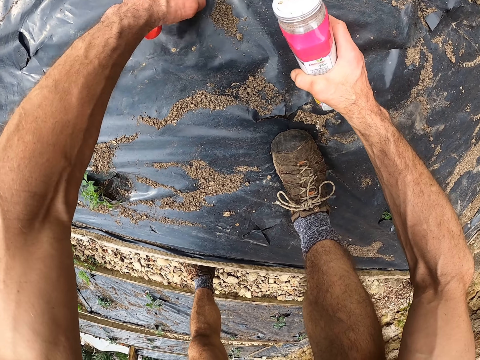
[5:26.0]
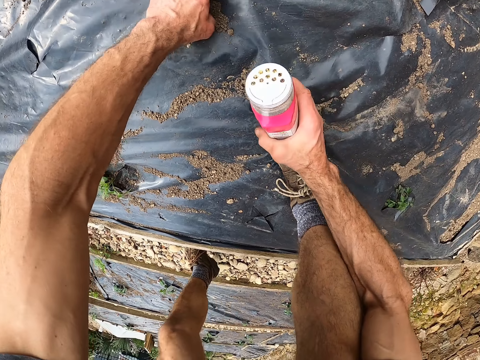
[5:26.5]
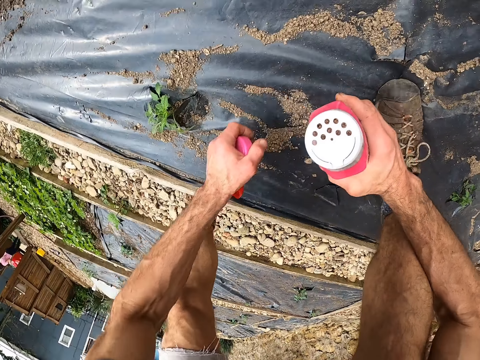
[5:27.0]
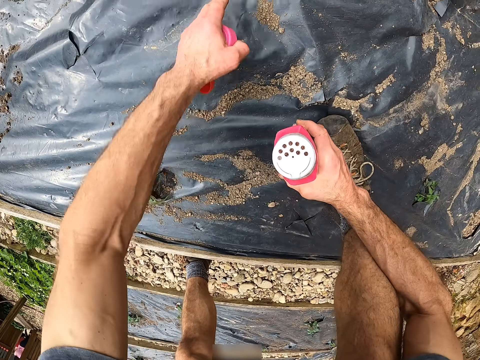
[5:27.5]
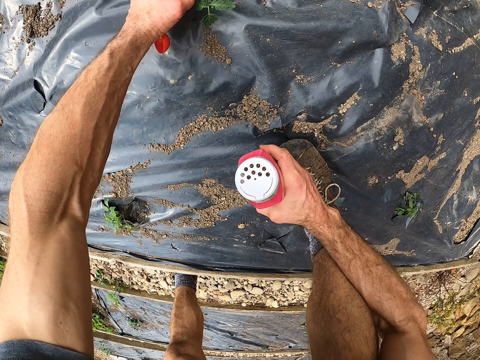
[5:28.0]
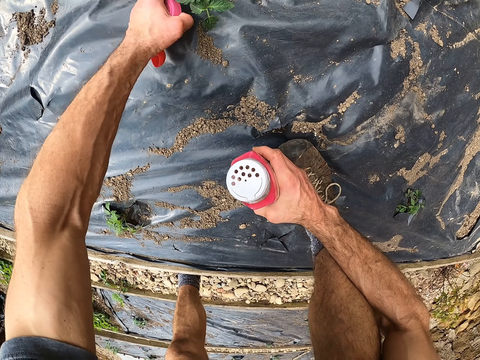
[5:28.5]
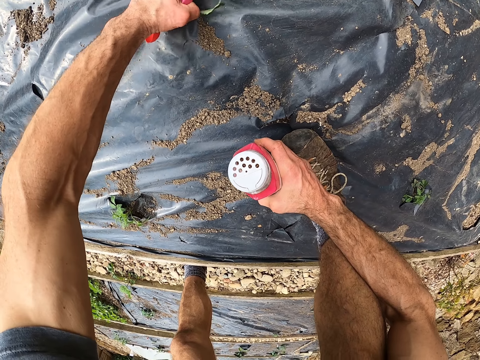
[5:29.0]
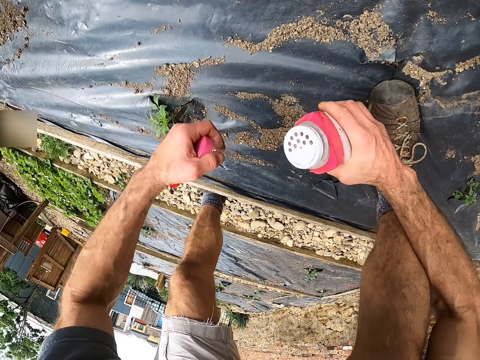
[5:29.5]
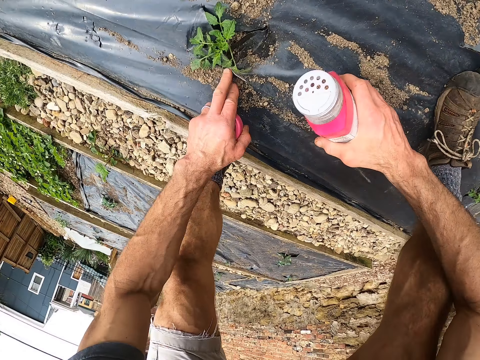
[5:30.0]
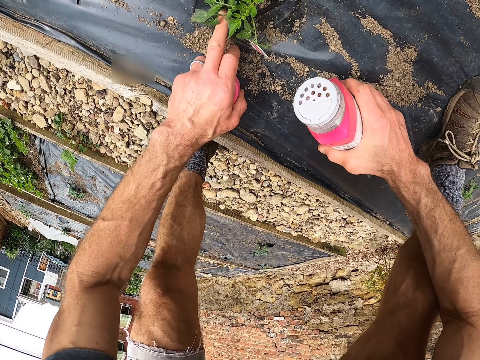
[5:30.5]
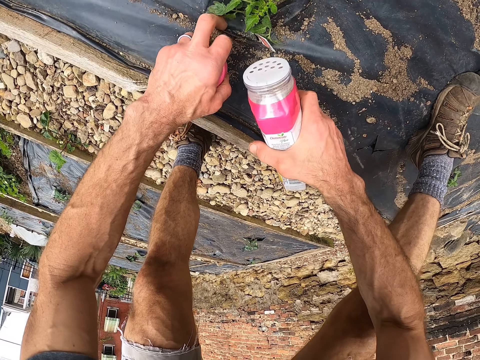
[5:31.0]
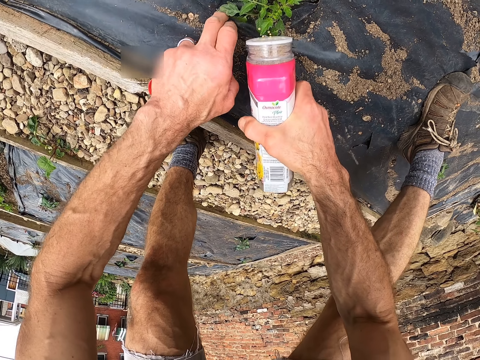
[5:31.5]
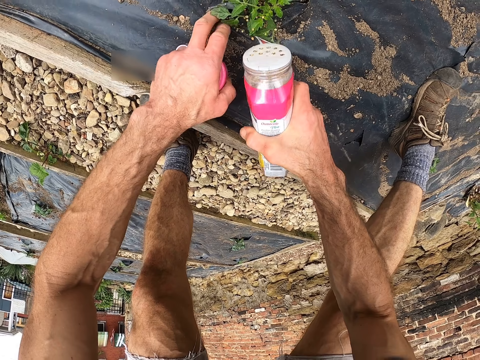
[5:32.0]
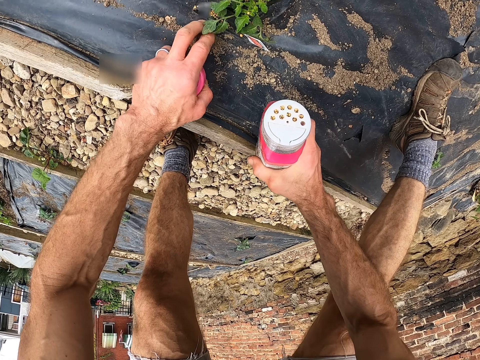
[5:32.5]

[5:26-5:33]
The camera wearer pulls the polythene beside a plant in the nursery bed. He sprinkles the fertilizer on the plant. He dusts the polythene with his left hand.

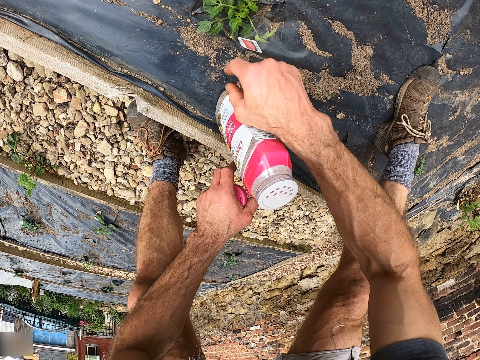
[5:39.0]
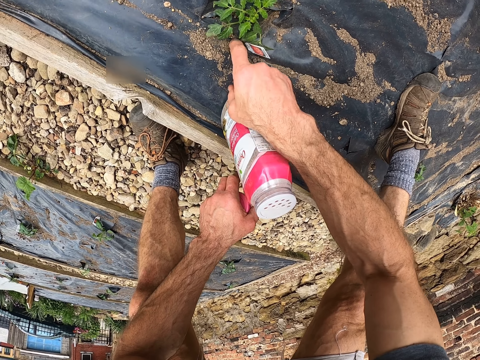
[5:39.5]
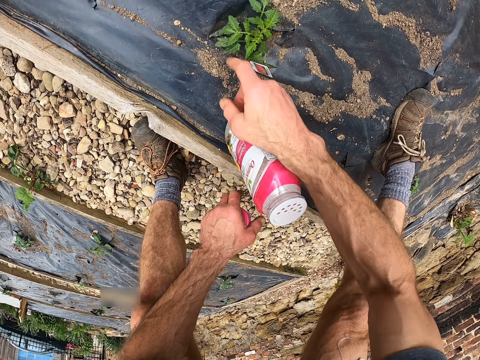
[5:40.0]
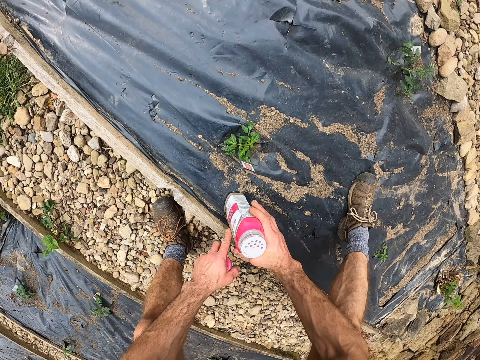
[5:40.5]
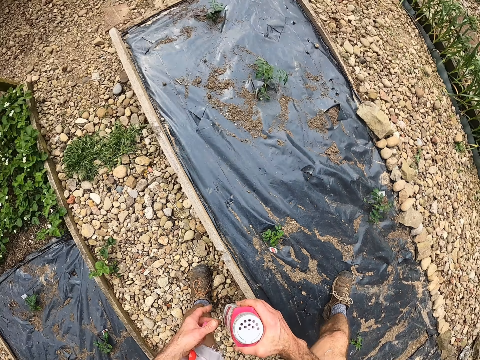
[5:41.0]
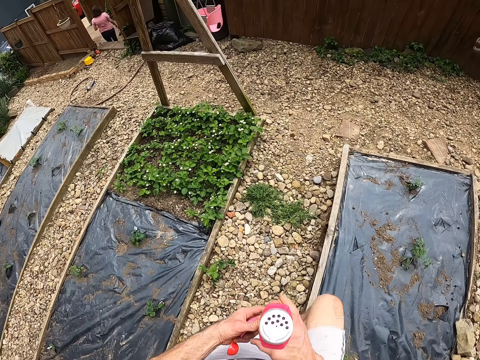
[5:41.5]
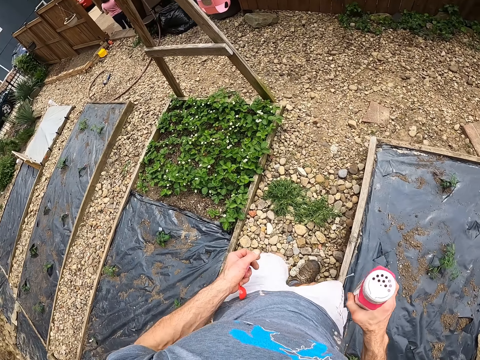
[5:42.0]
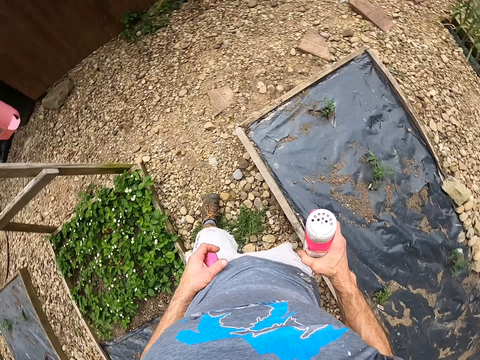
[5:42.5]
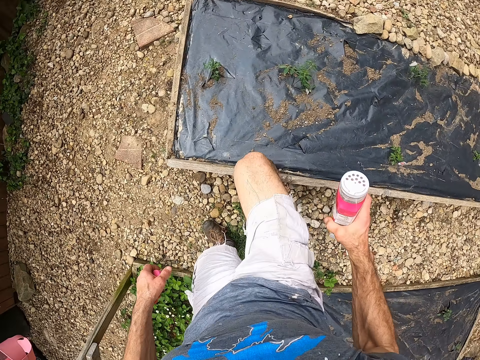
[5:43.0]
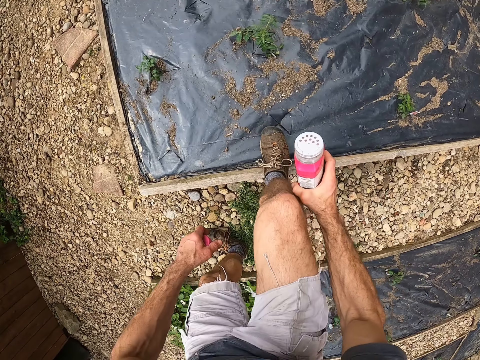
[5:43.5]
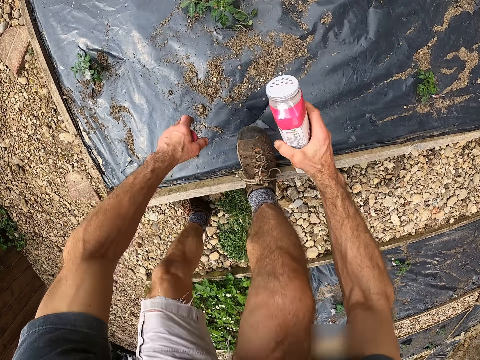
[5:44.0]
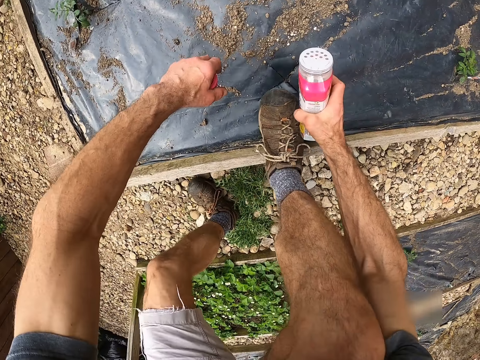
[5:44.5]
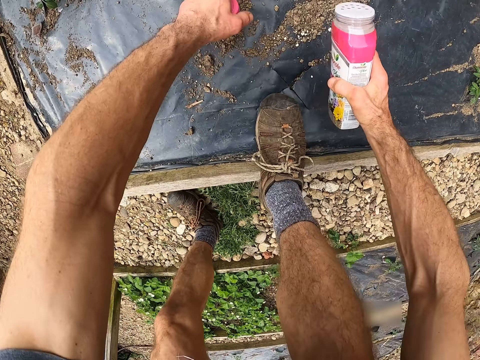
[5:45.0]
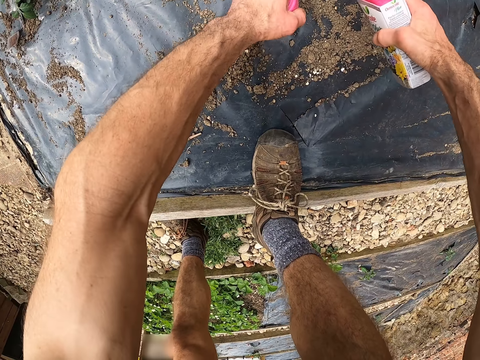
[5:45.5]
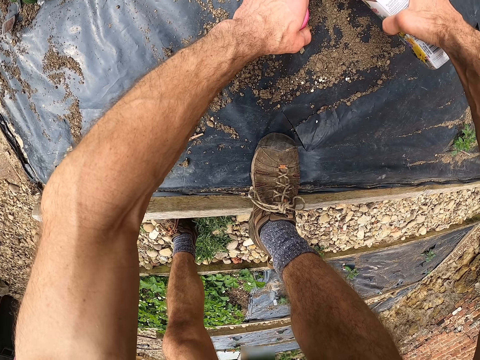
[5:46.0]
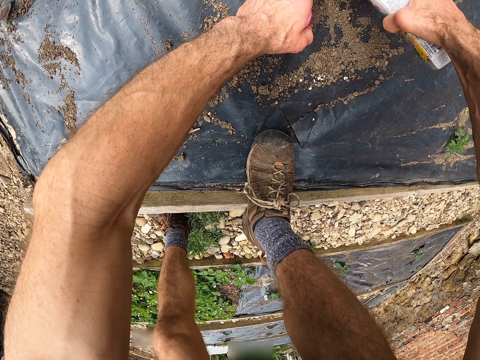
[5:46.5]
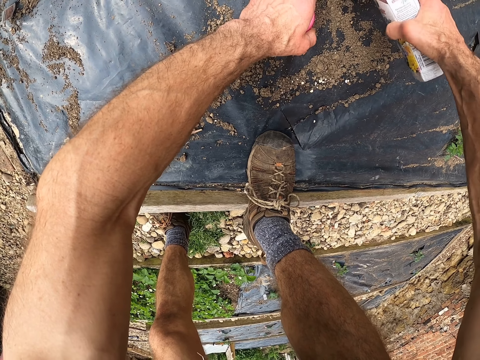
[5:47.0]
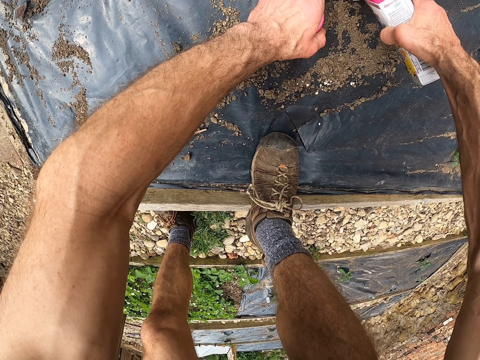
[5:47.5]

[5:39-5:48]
The camera wearer takes the fertilizer from the nursery bed. They walk around the backyard. They sprinkle the fertilizer on another plant on the nursery bed.

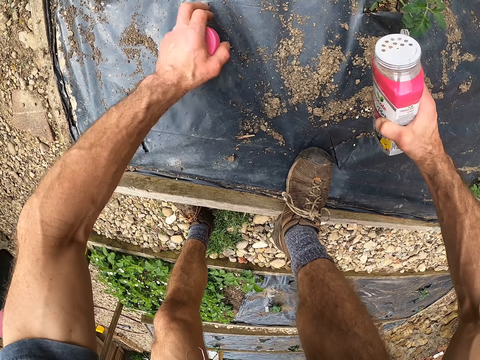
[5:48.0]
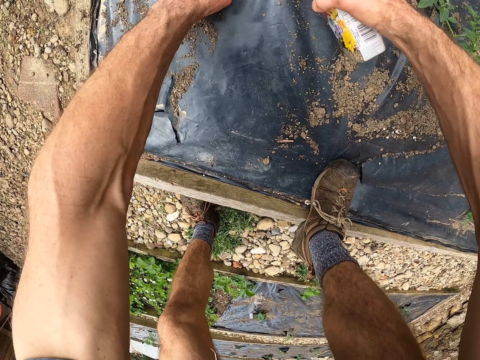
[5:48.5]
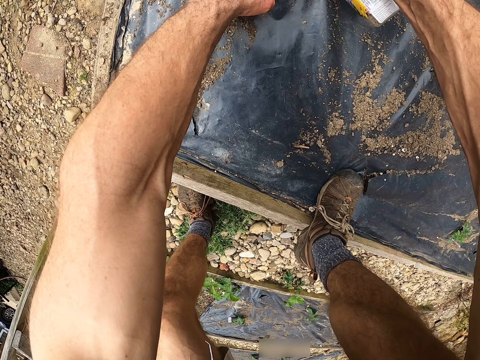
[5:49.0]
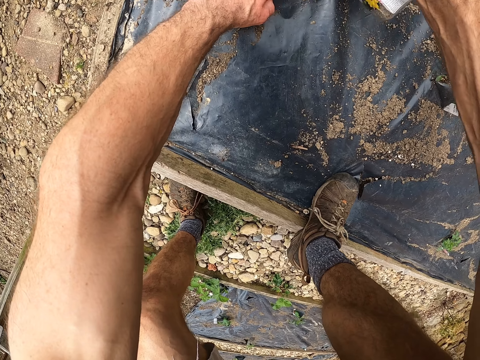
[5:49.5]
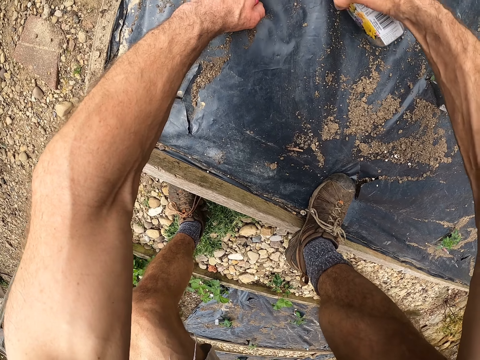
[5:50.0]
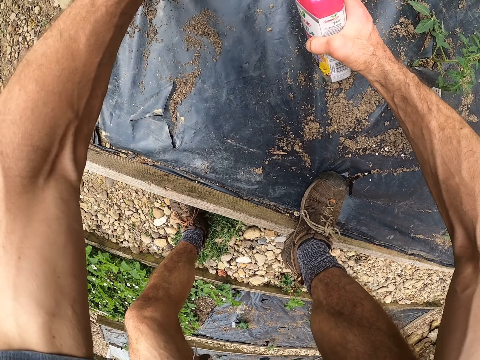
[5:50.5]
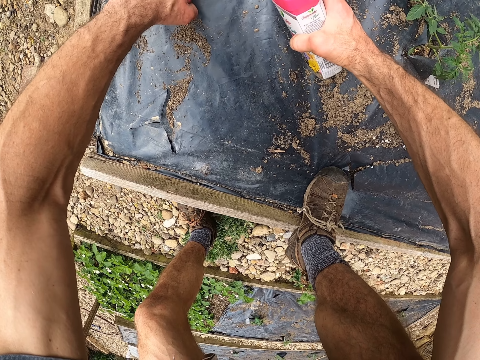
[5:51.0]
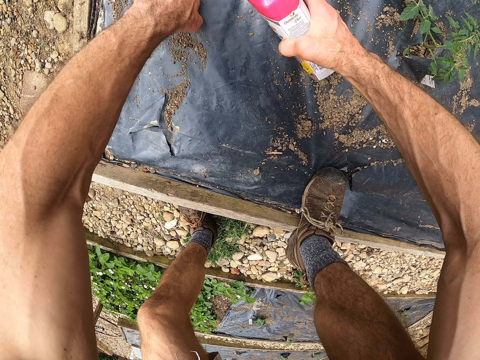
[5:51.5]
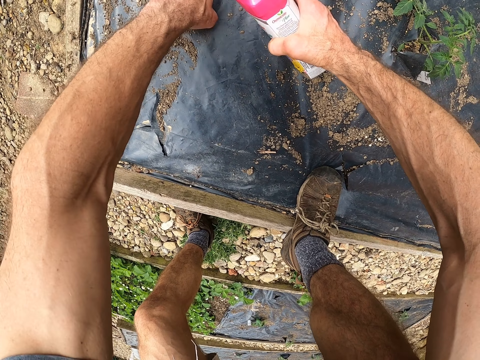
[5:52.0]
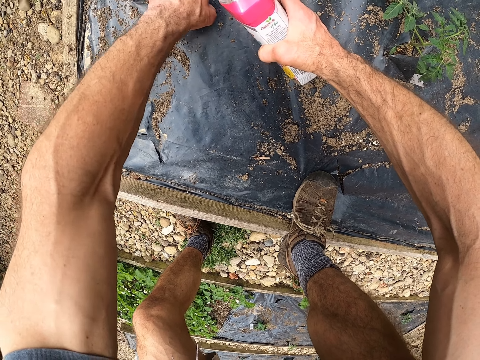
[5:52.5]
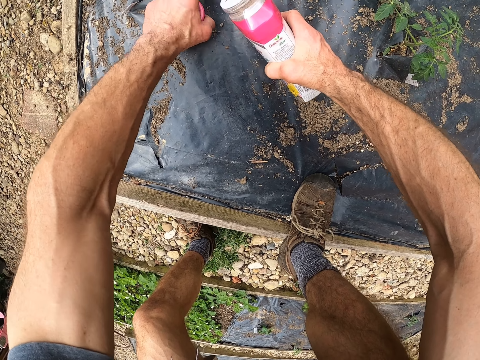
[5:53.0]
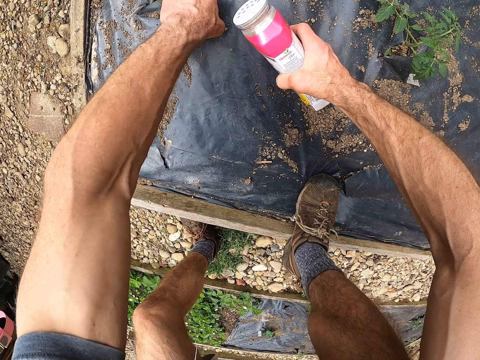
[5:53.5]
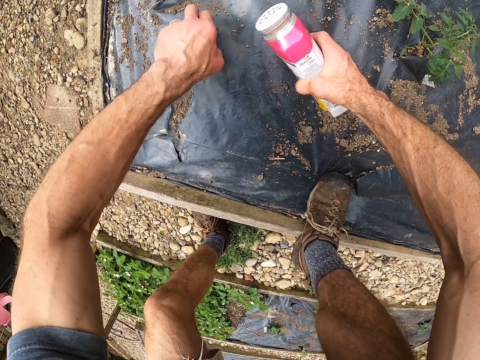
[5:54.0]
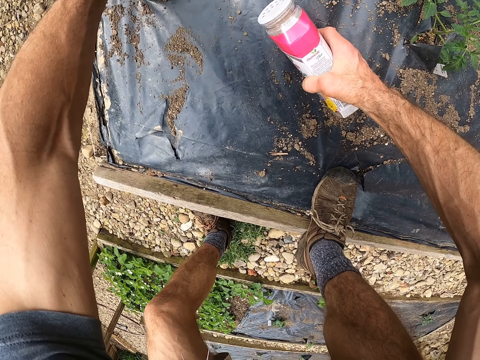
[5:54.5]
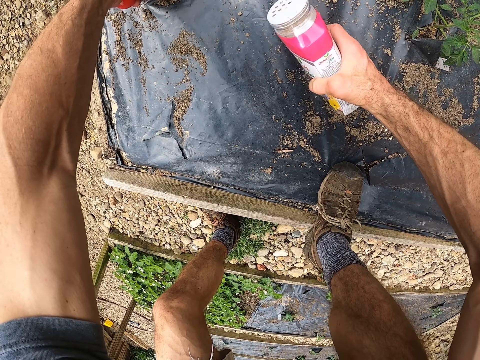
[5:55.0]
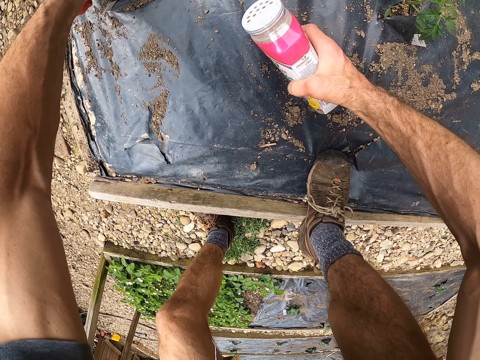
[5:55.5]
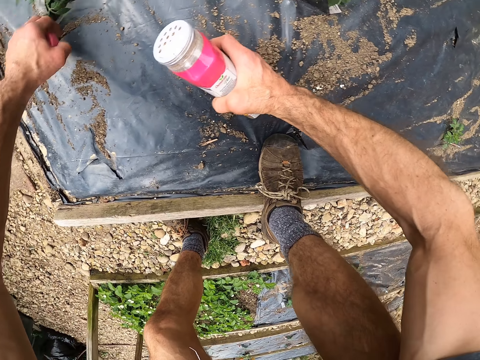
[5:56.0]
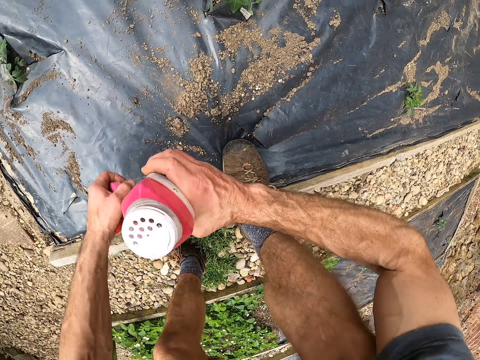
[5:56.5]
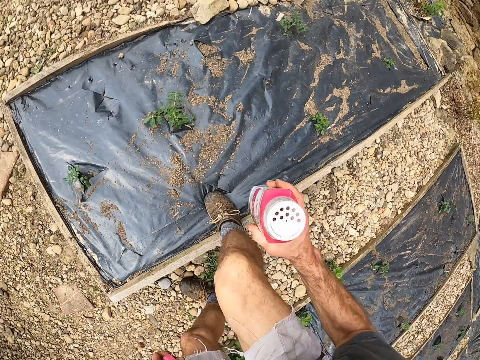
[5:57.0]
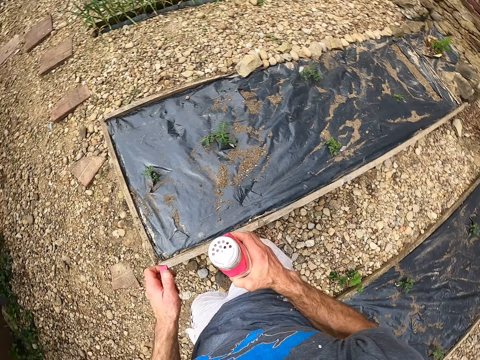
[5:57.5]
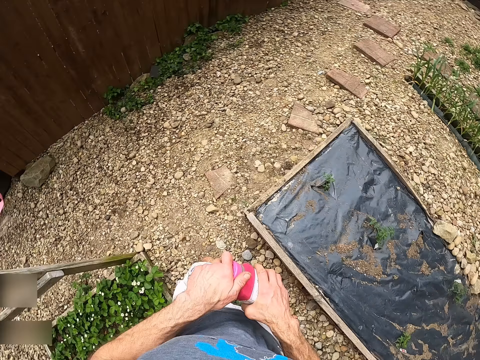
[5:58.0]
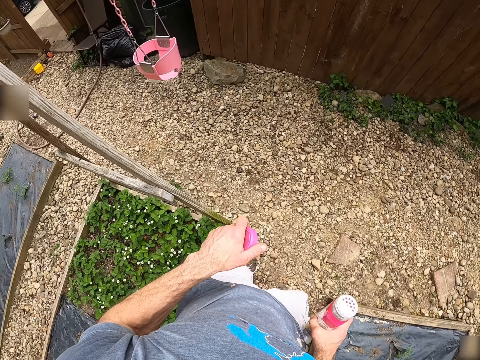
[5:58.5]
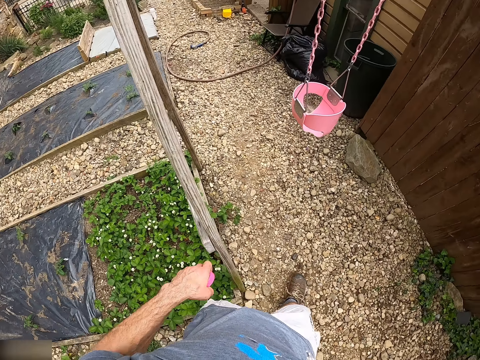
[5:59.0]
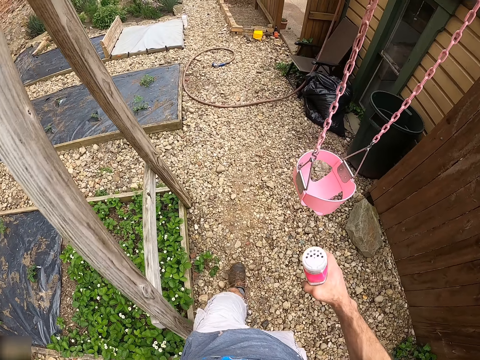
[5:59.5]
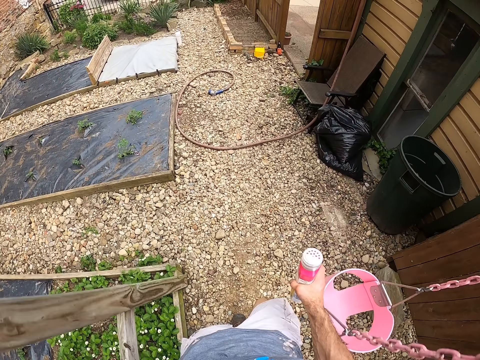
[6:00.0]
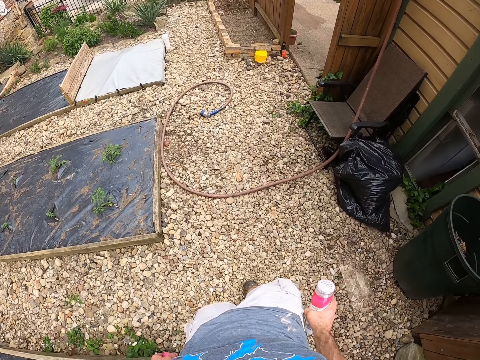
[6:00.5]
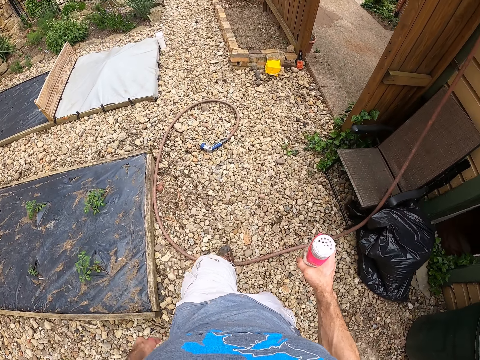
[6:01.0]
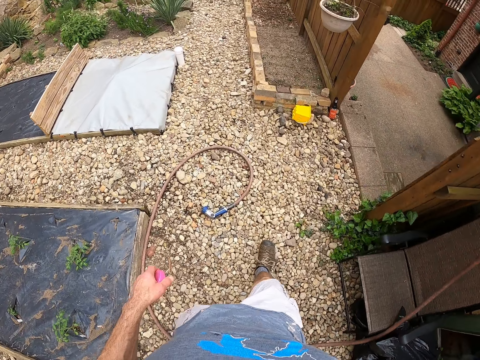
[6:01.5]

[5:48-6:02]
The camera wearer sprinkles the fertilizer on another plant on the nursery bed. He dusts the polythene beside the plant with his left hand. He covers the fertilizer. He walks to another nursery bed. He uncovers the fertilizer.
